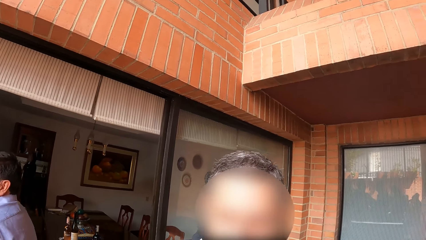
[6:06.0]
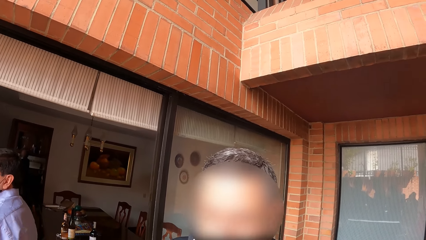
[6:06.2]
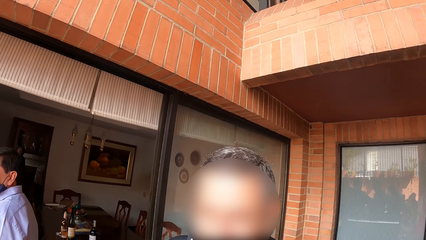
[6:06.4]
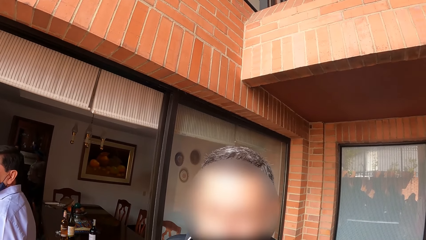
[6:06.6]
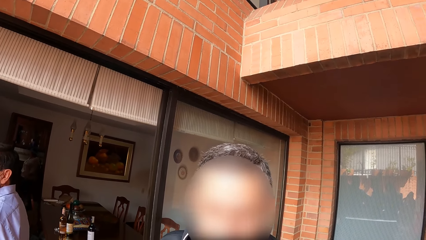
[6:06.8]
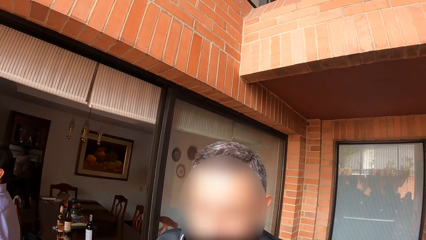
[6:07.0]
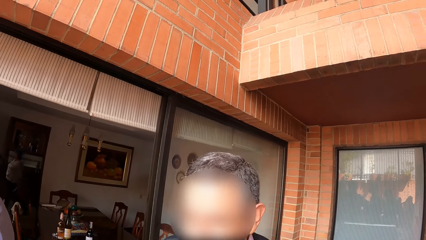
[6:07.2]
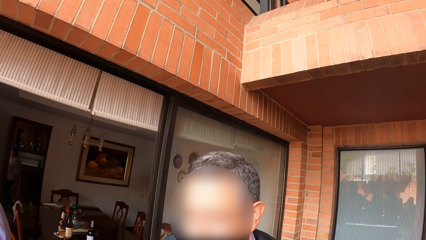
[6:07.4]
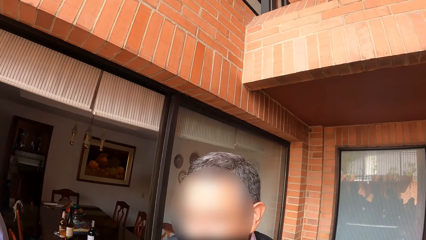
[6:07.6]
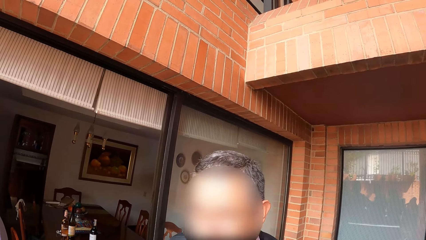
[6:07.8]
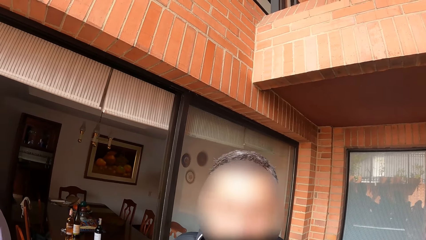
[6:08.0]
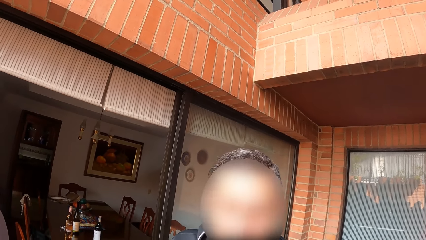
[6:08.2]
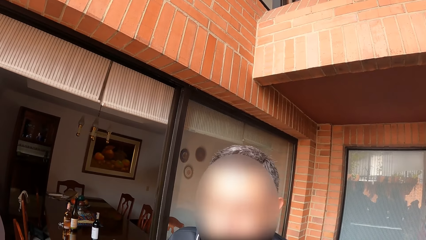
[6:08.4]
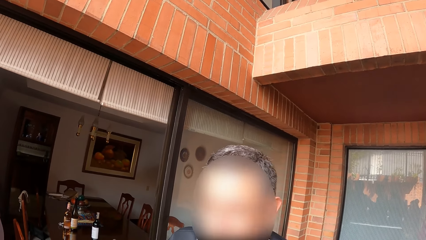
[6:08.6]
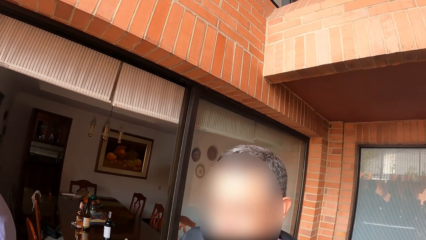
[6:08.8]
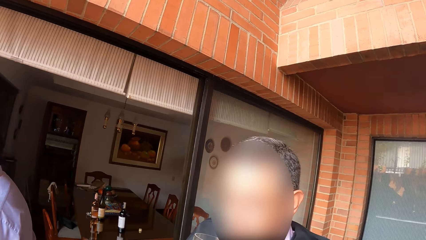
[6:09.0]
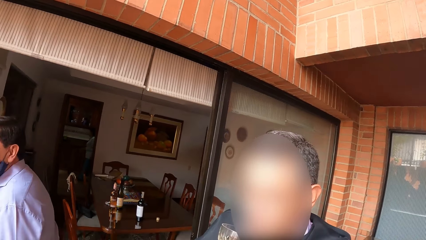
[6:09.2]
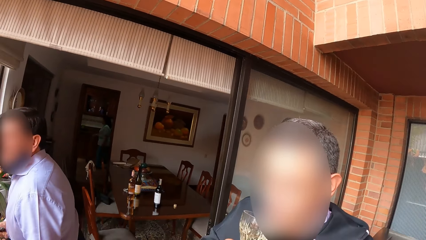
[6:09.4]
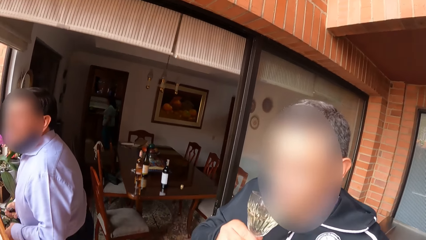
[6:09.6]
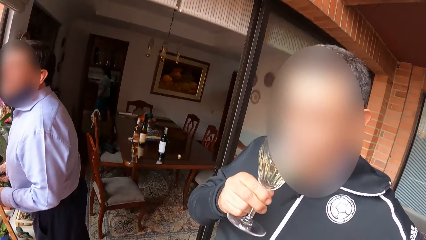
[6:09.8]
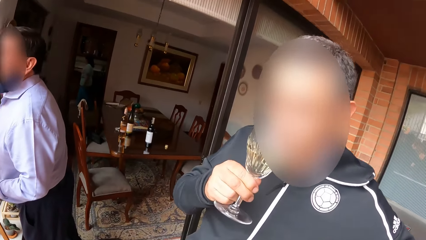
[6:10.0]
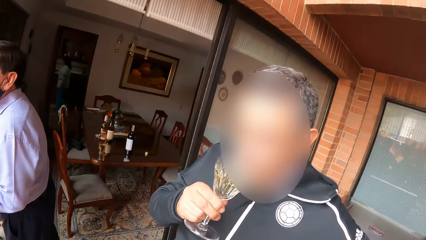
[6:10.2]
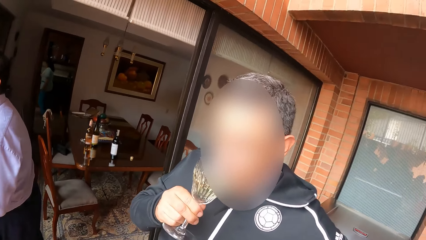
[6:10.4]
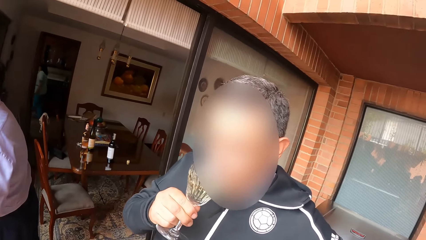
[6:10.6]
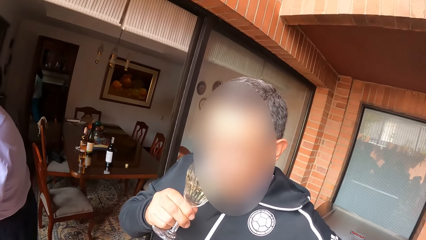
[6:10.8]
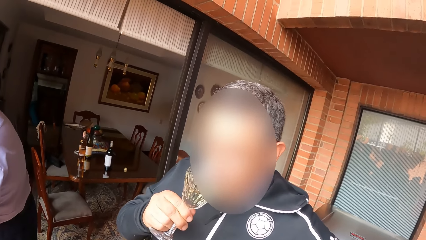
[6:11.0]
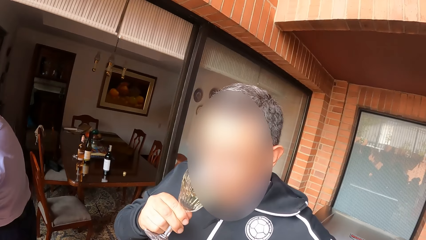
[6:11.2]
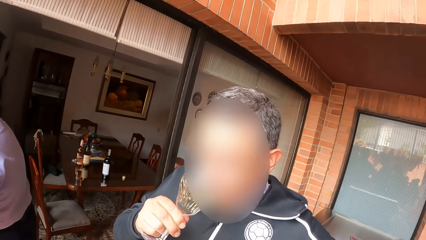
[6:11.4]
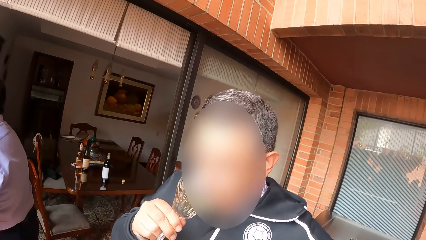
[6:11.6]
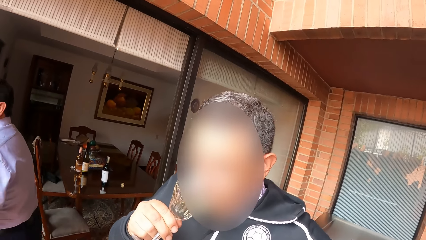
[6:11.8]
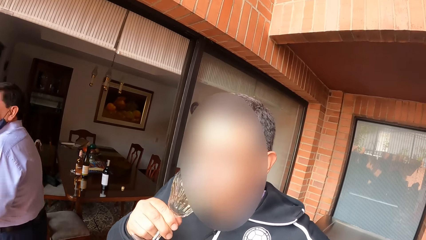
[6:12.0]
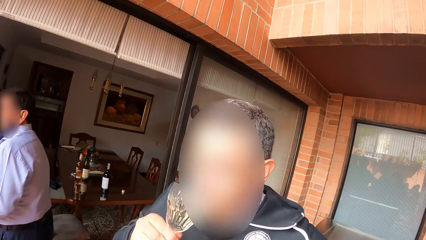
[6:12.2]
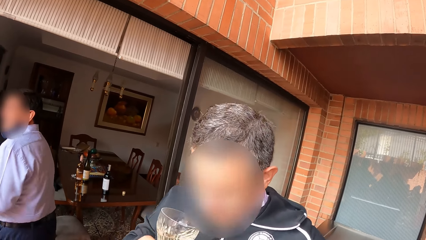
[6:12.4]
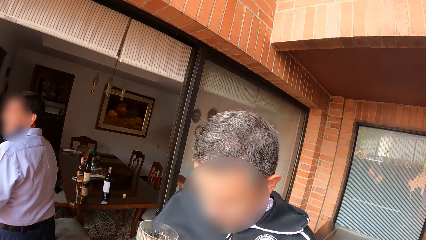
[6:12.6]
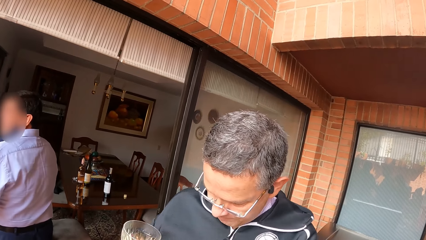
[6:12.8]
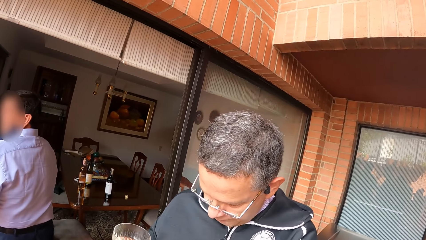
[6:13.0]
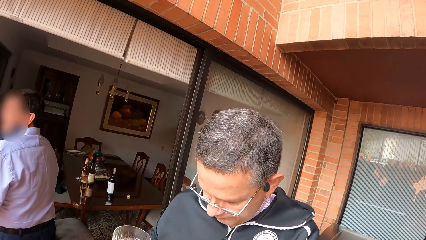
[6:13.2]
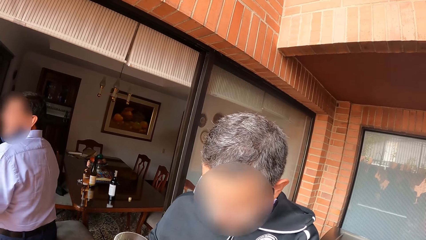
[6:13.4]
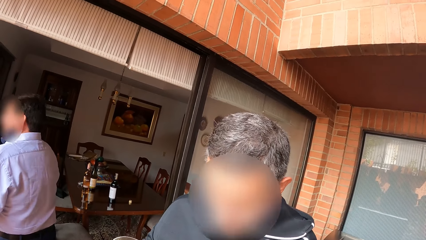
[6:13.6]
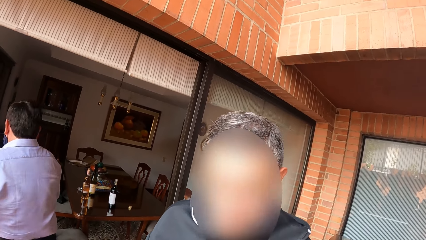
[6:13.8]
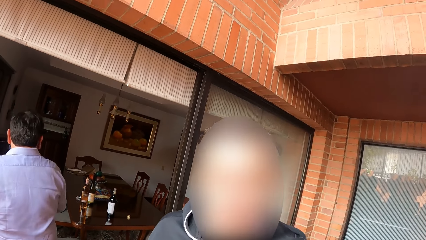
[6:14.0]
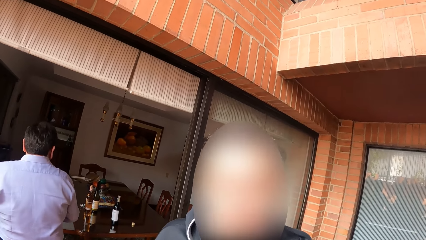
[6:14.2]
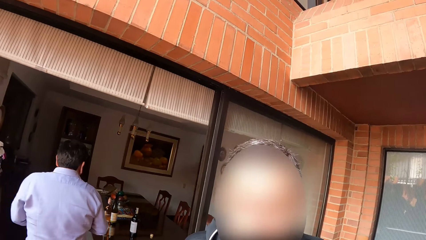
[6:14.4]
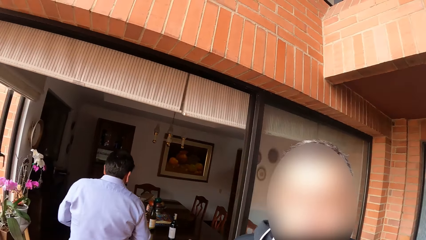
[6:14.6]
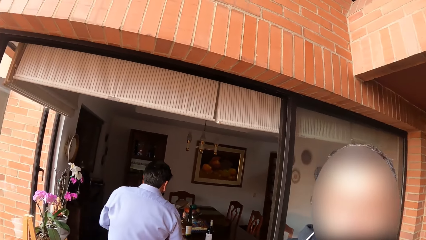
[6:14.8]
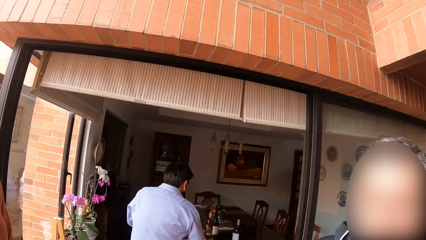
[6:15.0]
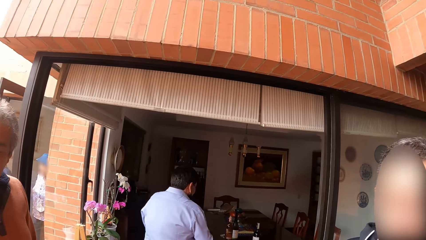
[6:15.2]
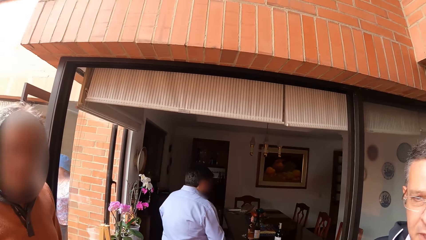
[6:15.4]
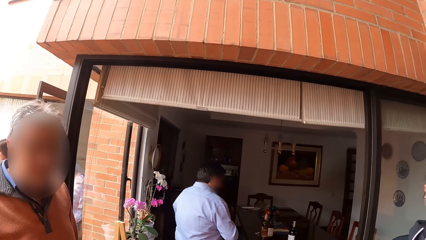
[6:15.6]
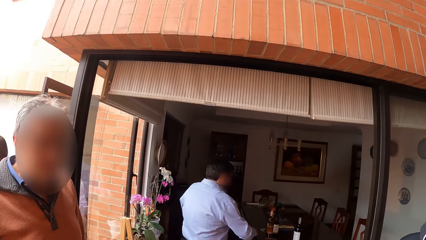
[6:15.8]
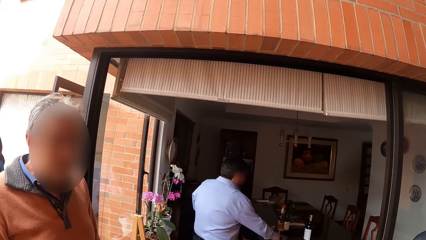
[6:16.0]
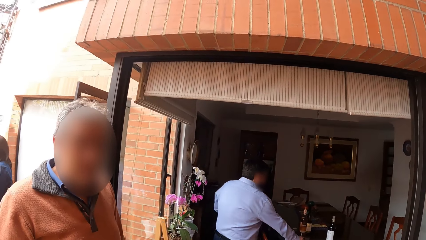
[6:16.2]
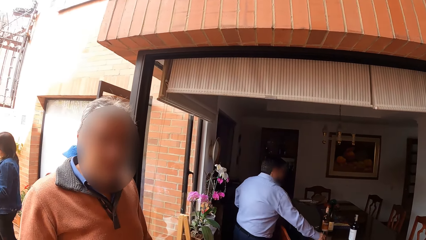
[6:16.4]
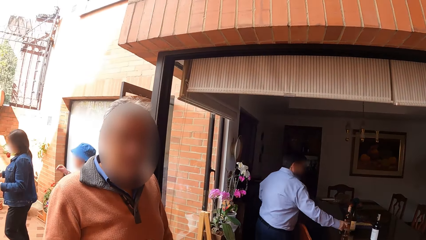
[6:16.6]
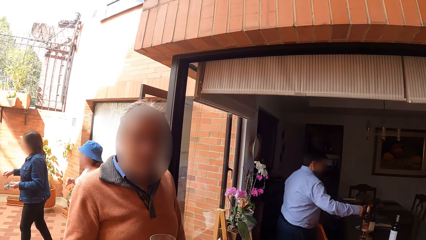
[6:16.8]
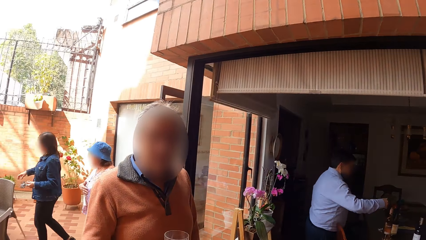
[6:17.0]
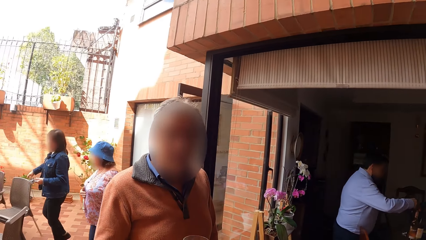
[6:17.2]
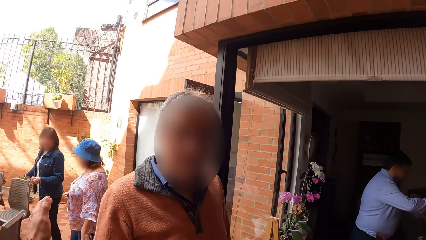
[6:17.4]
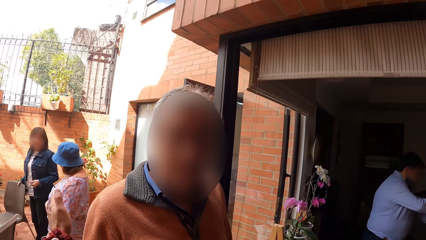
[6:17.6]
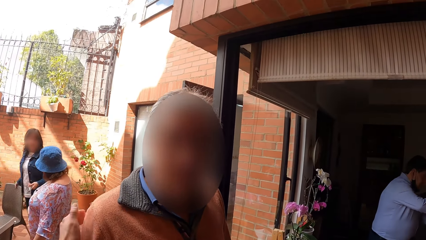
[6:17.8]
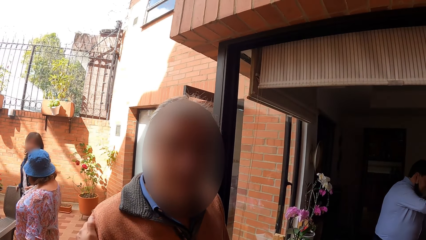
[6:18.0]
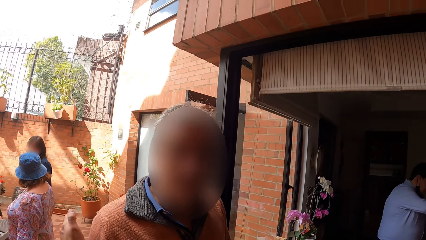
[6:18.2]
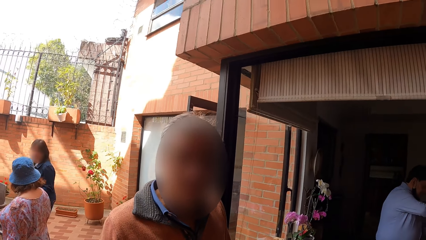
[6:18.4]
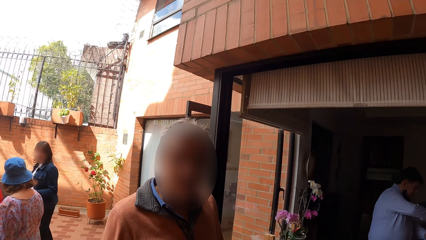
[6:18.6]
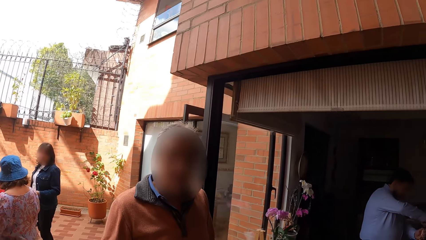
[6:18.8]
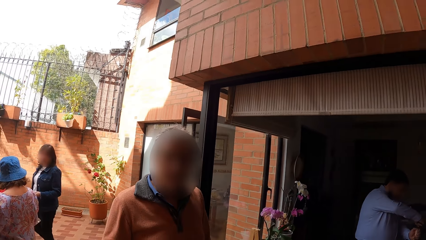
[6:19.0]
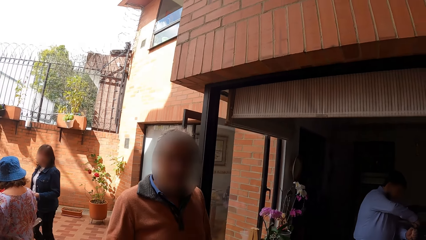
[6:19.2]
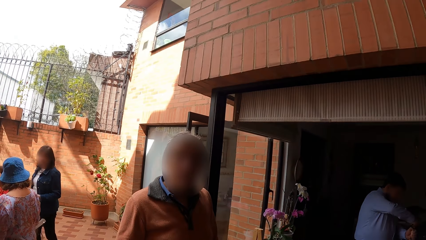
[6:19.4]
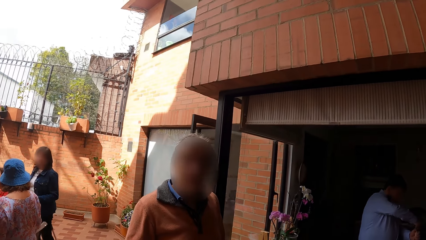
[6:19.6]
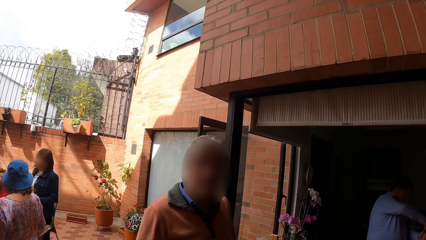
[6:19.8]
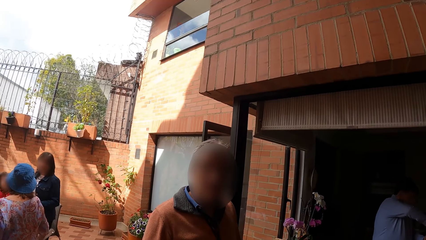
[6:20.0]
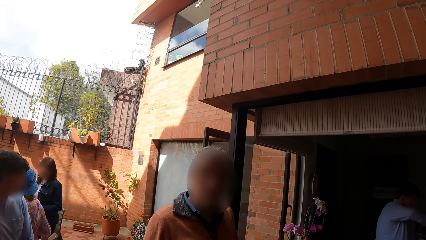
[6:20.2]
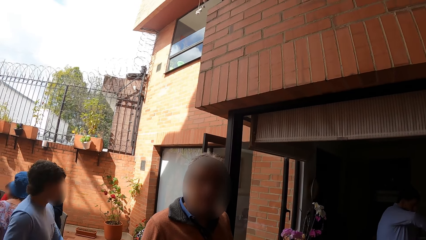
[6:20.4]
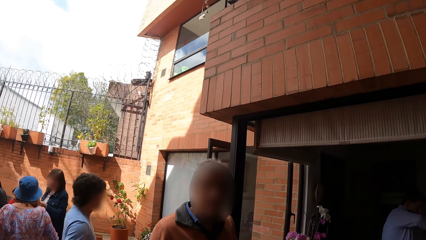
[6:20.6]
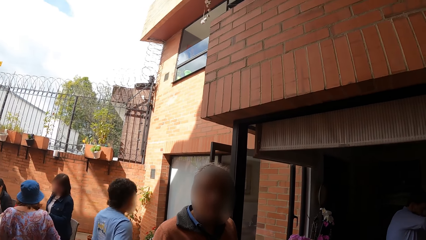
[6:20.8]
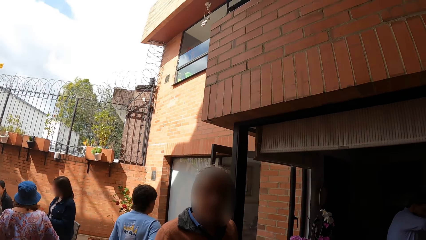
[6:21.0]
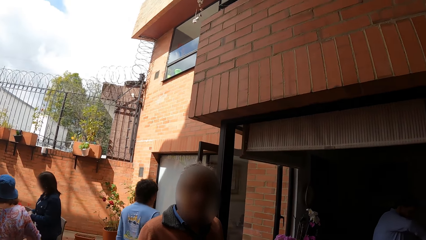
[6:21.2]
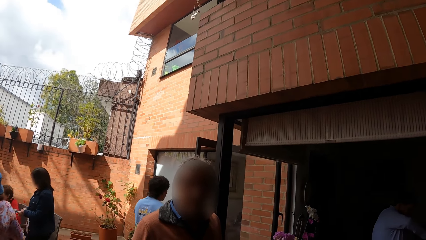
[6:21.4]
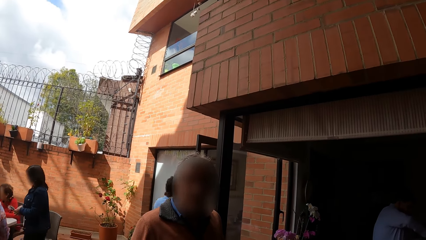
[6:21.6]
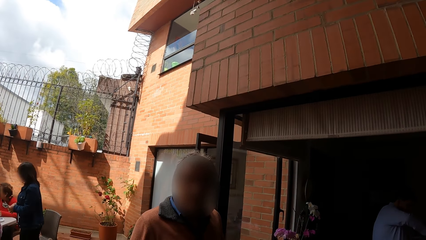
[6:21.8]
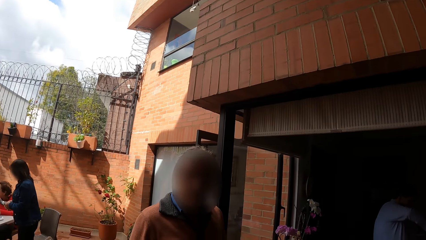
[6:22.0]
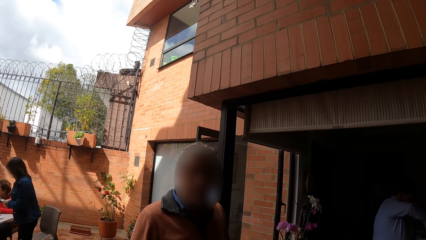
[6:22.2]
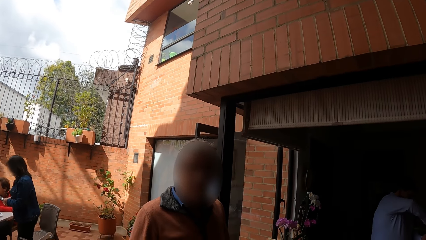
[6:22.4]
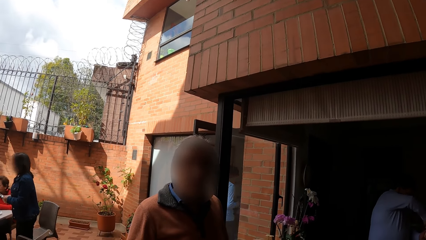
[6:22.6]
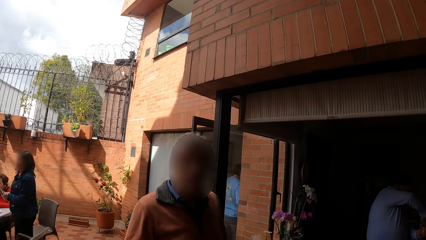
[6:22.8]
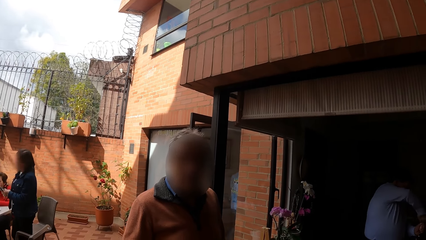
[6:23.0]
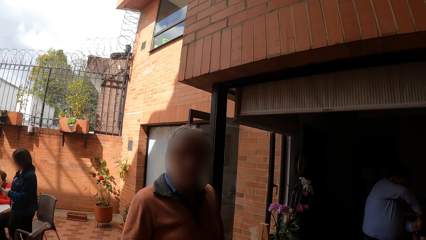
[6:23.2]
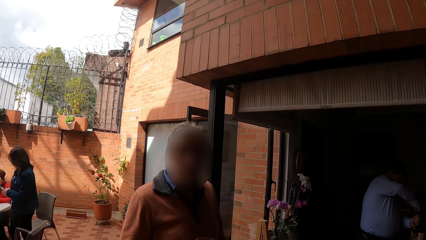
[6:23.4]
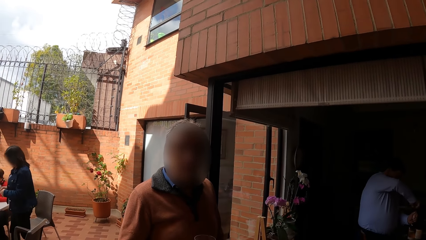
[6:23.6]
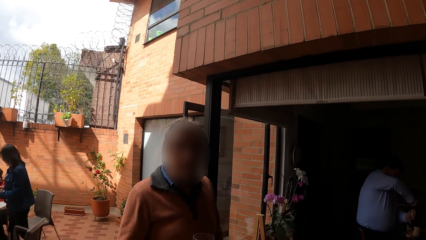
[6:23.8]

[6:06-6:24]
The man drinks from the cup in his right hand. The camera wearer converses with the man. Another man picks up a wine opener on the table with his right hand. The camera wearer converses with a third man. He taps the arm of the third man with his left hand. A woman pulls out a chair with her right hand. The woman converses with another woman. The camera wearer converses with the third man. The second man opens a bottle of wine on the table with the wine opener with his right hand. Another man walks past the camera wearer.
